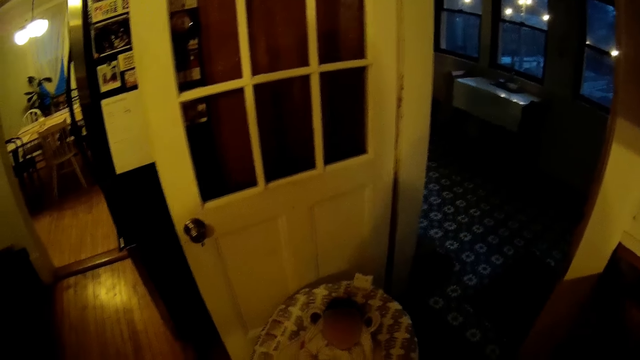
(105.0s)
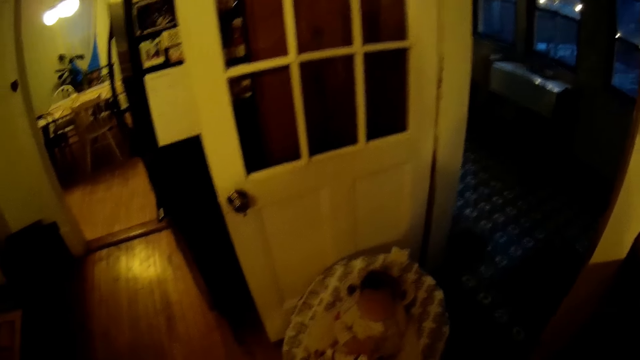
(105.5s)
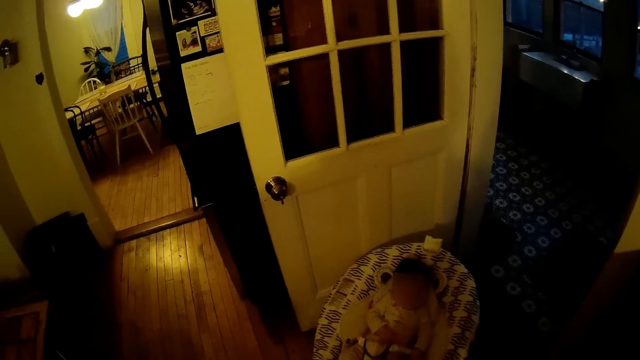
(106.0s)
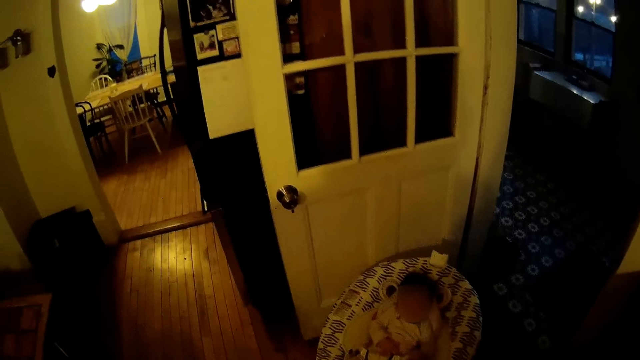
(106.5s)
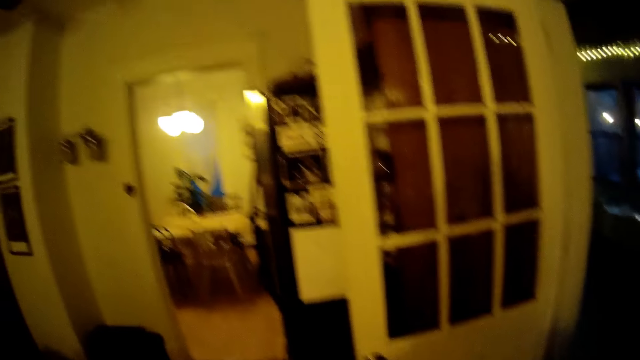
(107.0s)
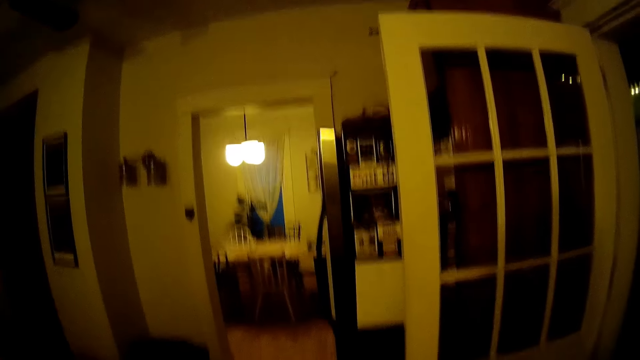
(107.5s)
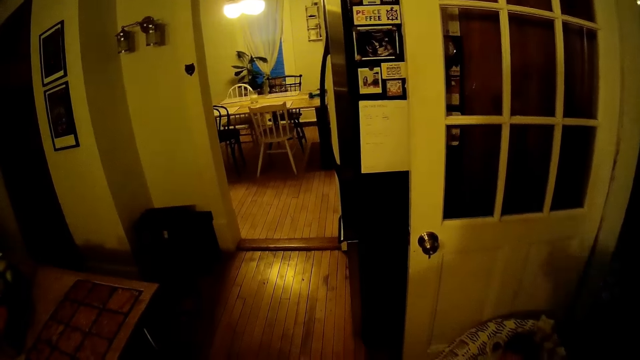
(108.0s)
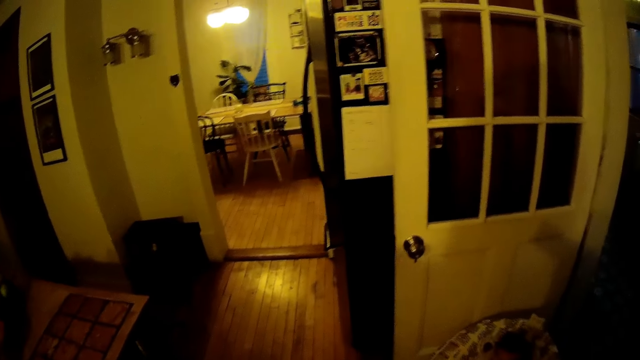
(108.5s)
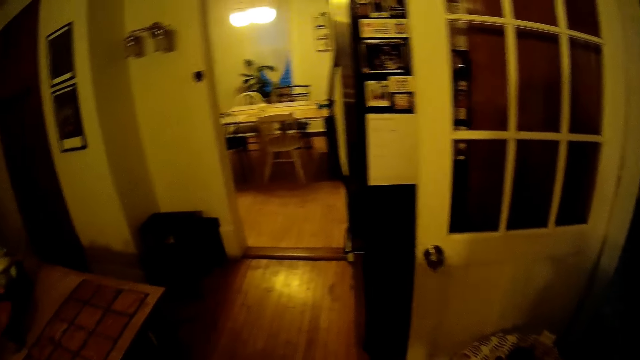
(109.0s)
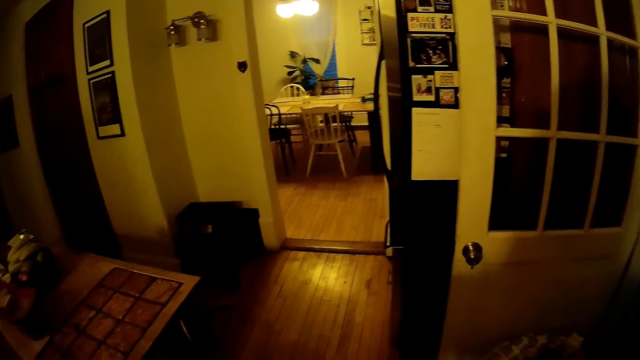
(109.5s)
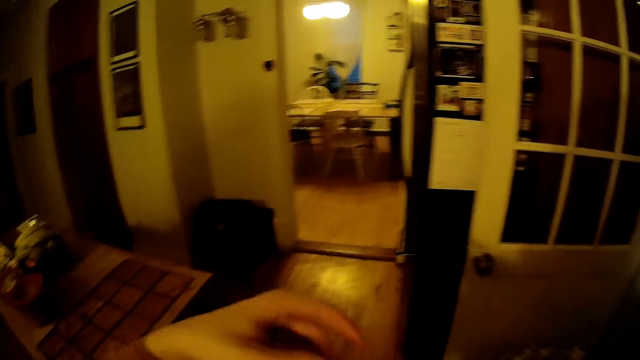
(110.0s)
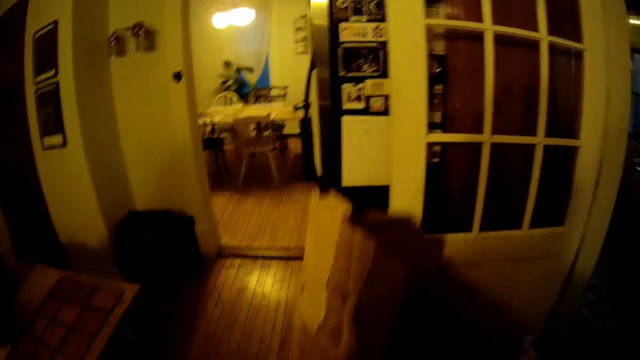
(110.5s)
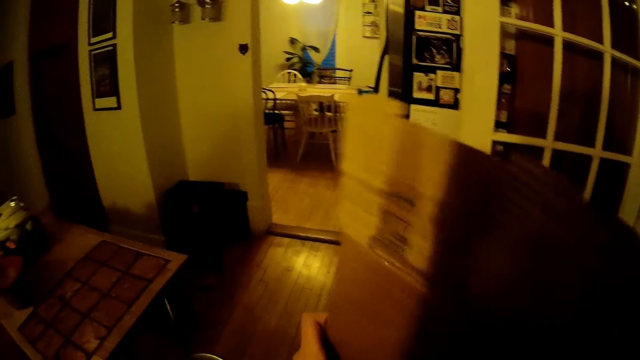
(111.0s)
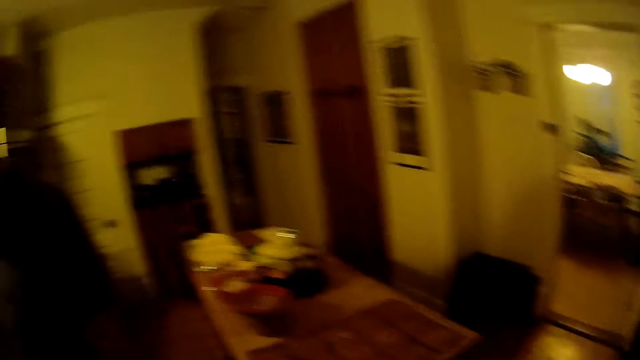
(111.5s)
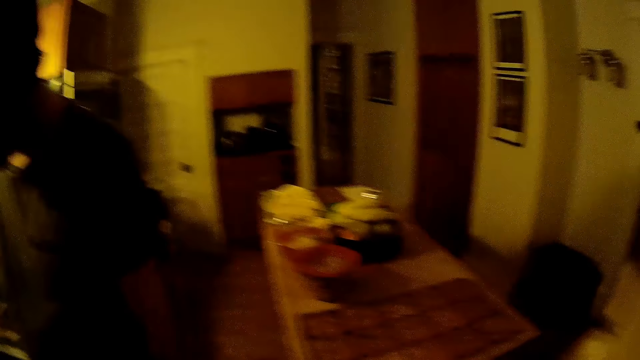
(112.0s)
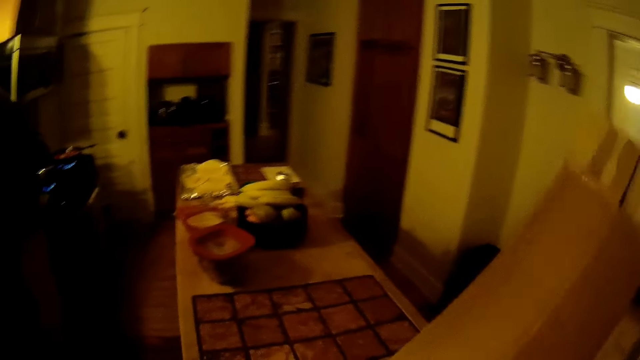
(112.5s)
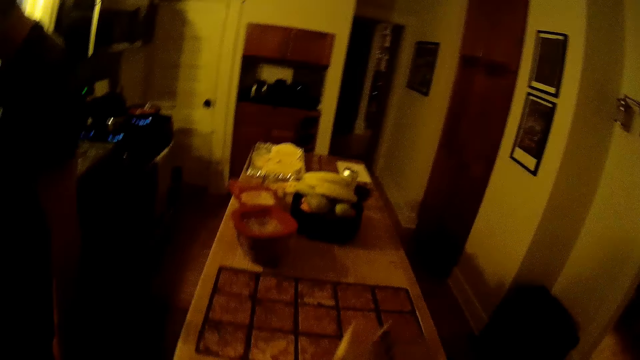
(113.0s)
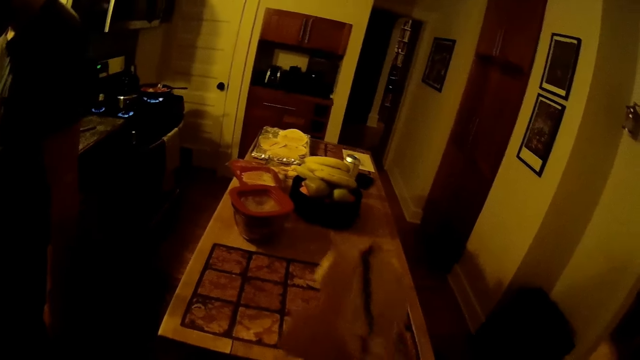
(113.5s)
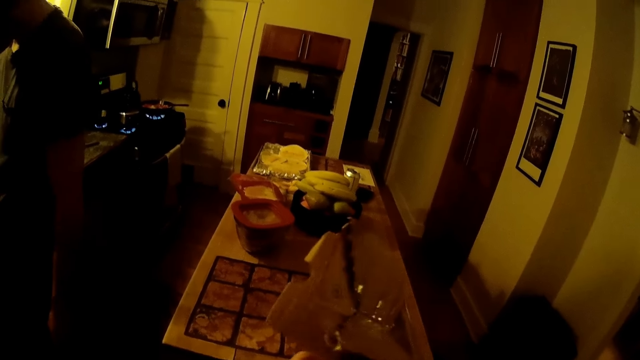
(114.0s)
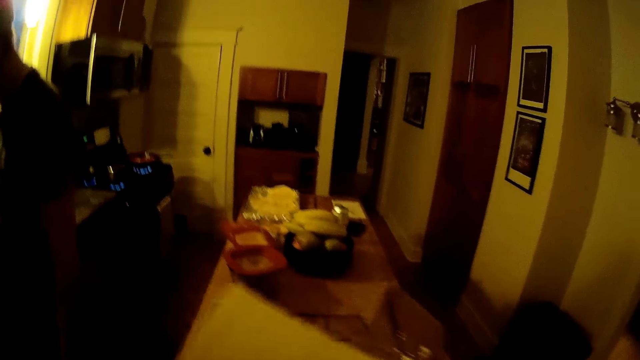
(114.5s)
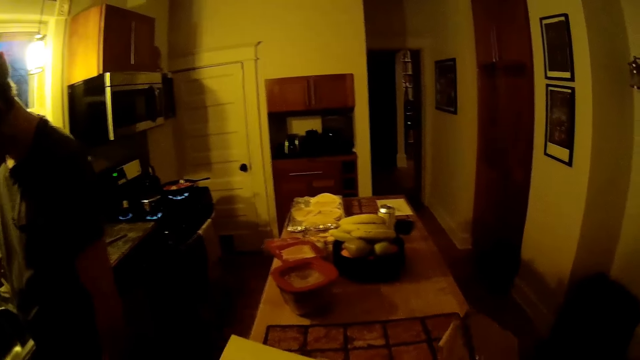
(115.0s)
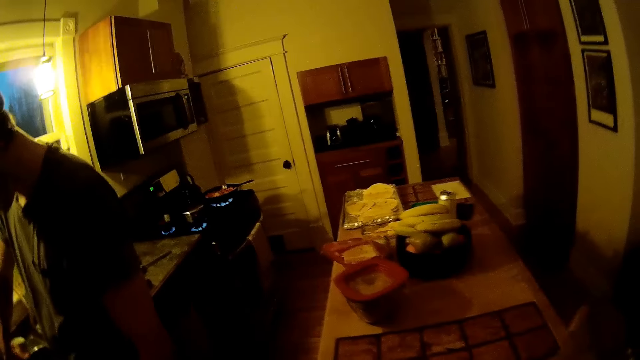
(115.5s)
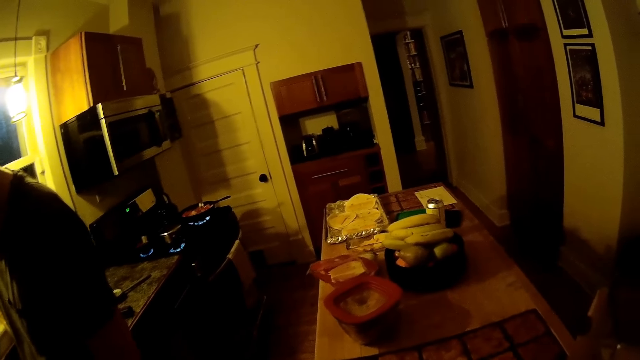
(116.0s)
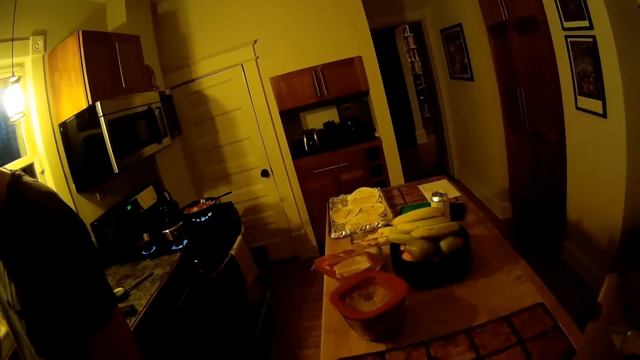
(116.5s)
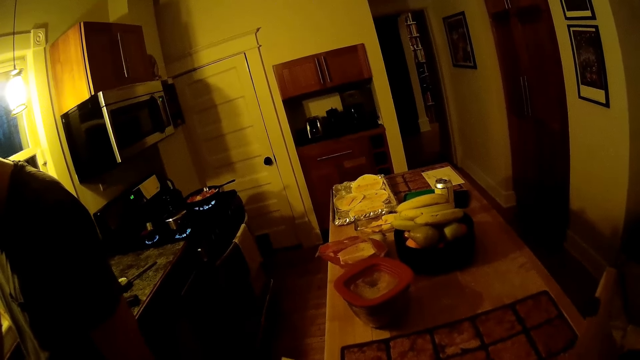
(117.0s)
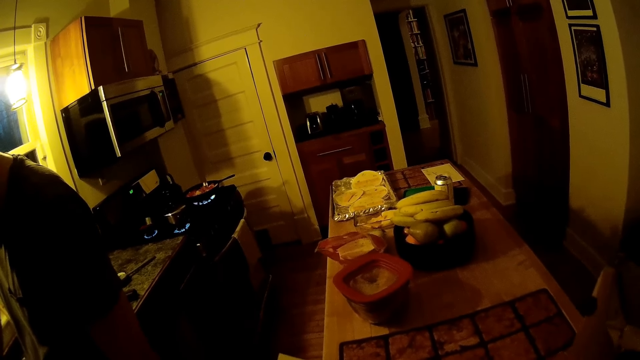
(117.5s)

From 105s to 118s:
The camera wearer holds a box. She opens the paper box with her right hand. She removes a paper inside the paper box with her left hand.

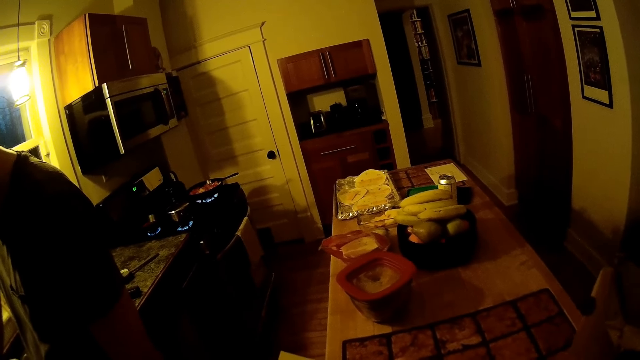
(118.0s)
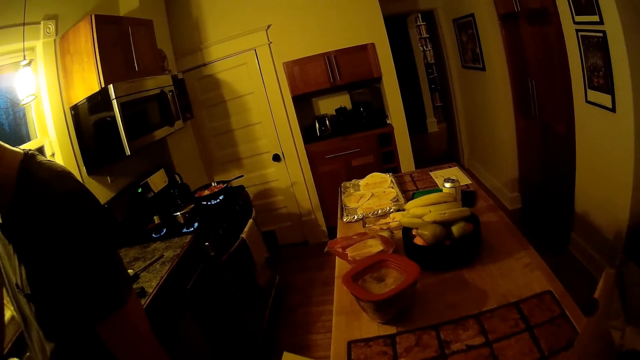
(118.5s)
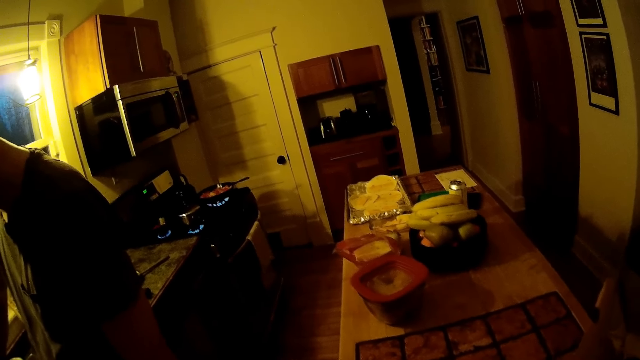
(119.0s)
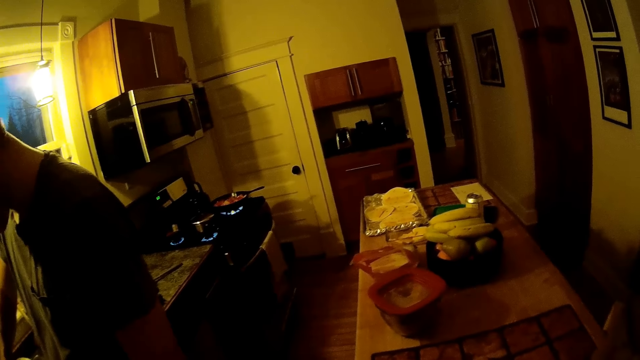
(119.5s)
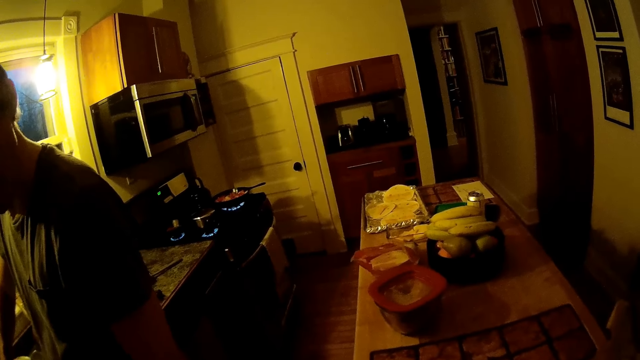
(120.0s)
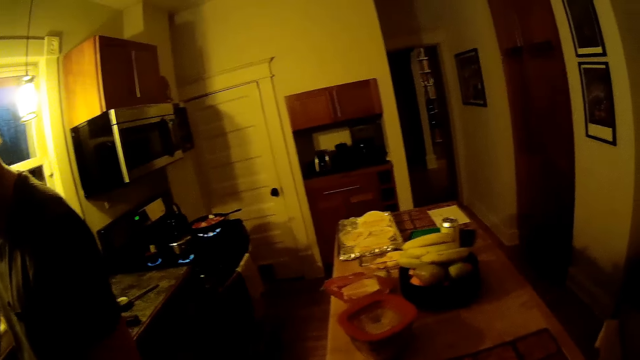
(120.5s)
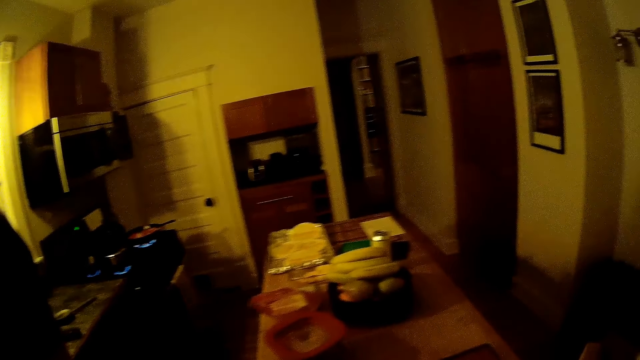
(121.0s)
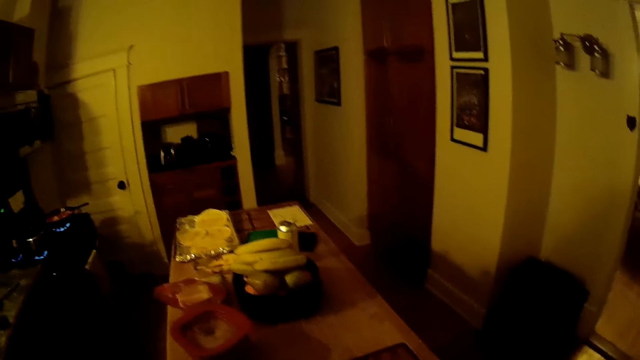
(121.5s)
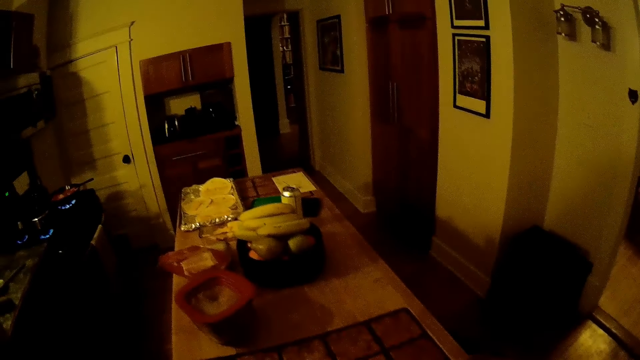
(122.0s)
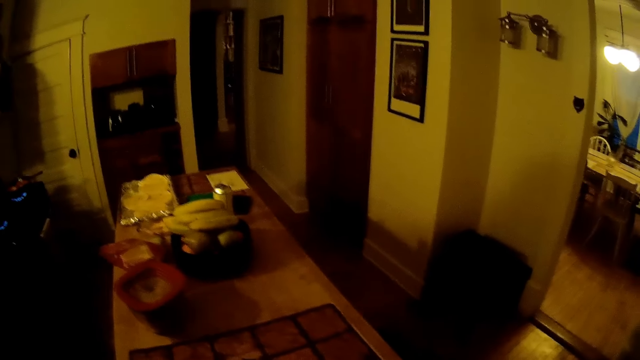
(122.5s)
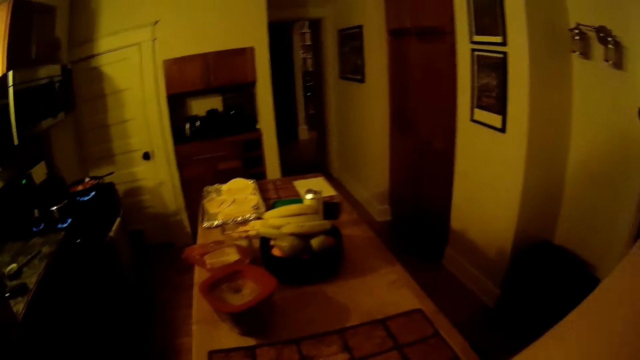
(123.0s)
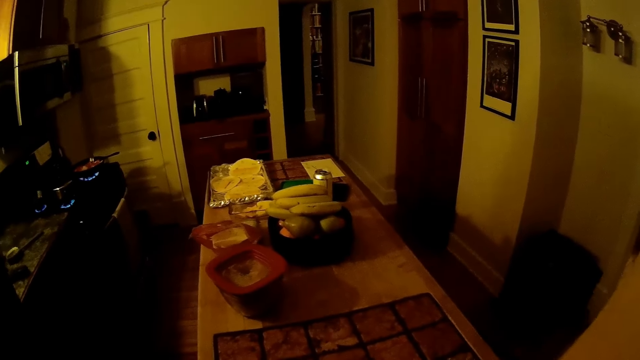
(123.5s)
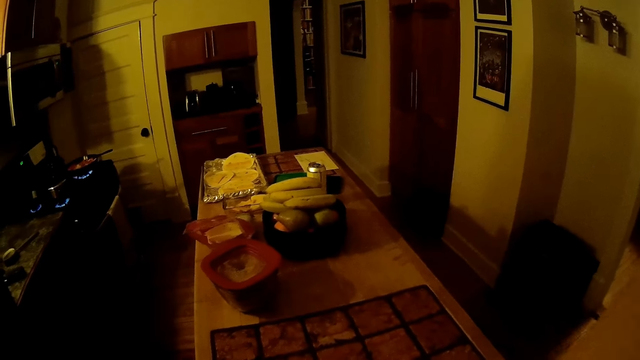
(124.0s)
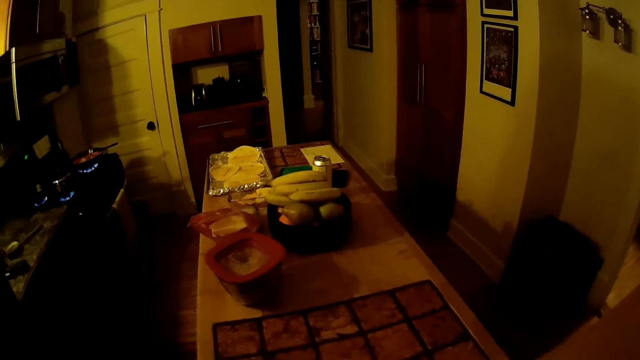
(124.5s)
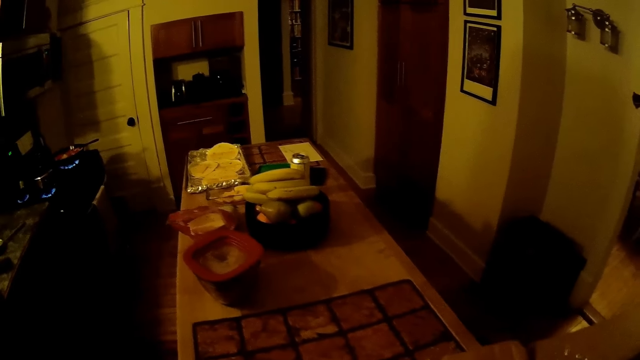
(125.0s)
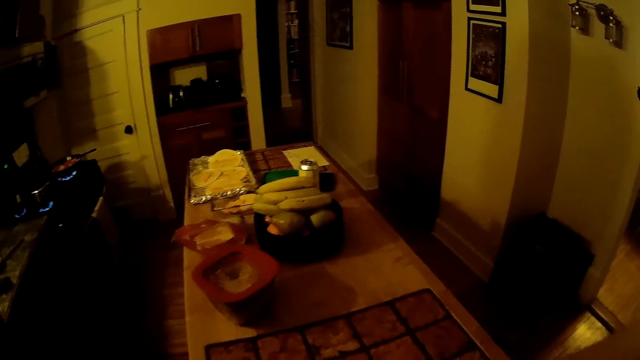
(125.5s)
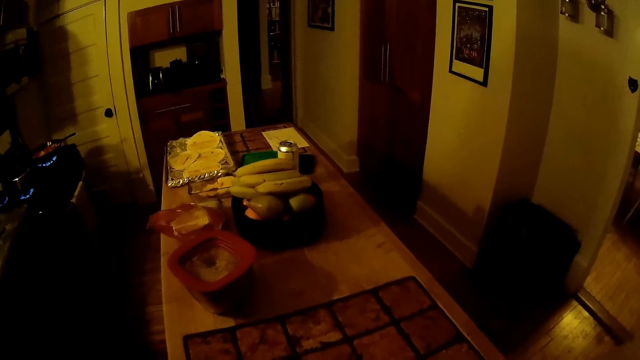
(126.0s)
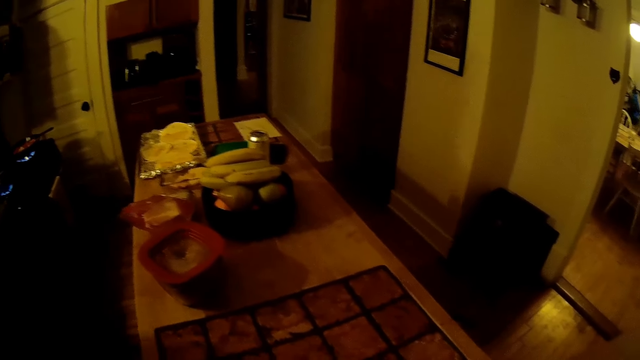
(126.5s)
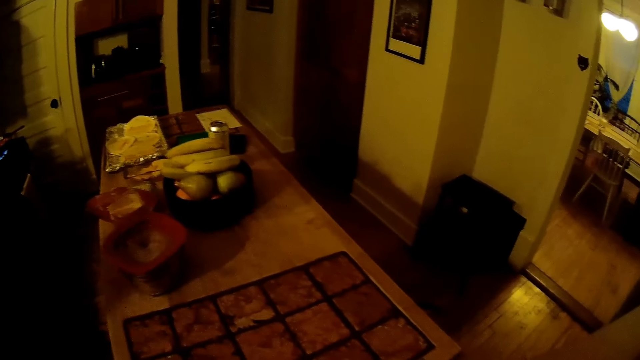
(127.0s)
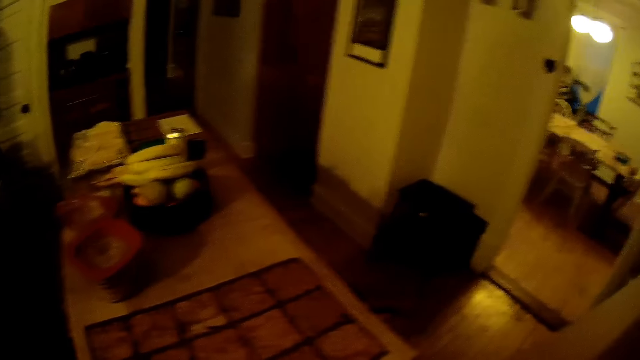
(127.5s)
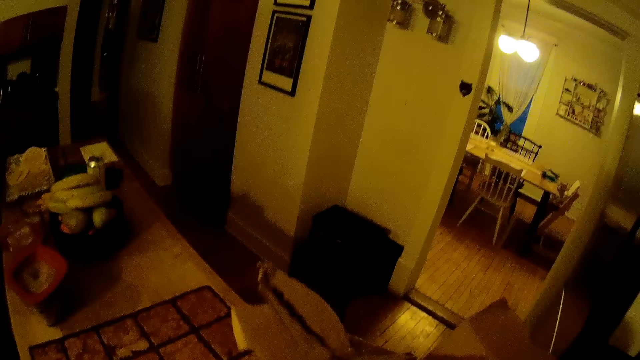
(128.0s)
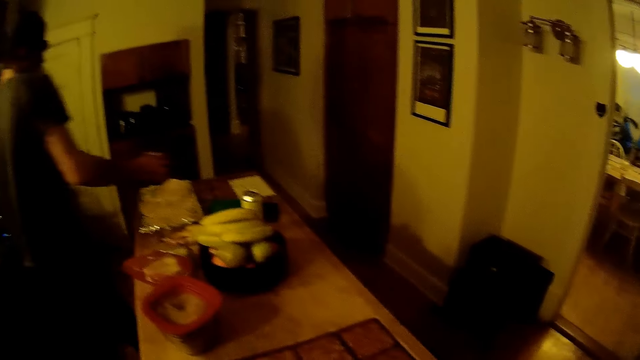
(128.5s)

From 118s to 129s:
The camera wearer talks to the man.
